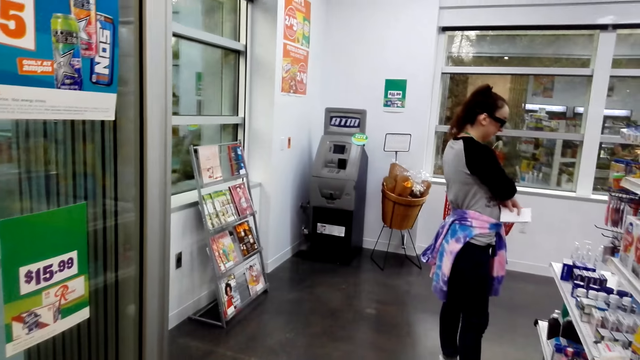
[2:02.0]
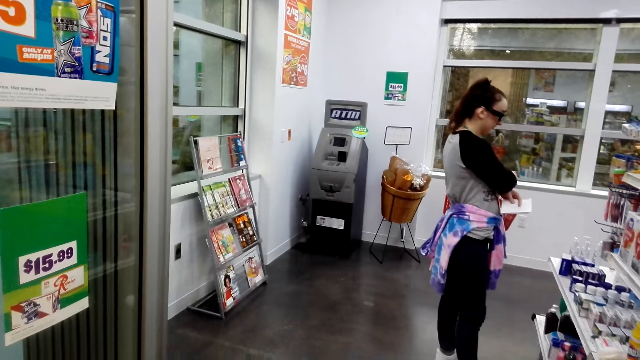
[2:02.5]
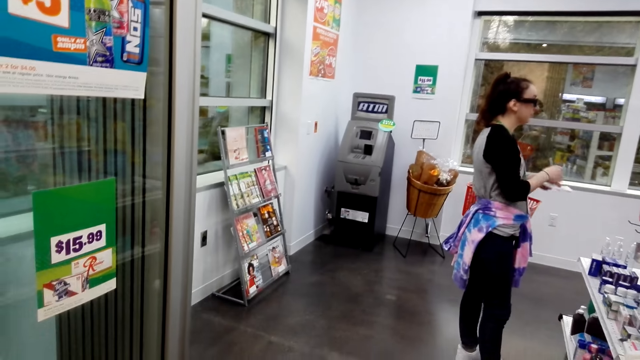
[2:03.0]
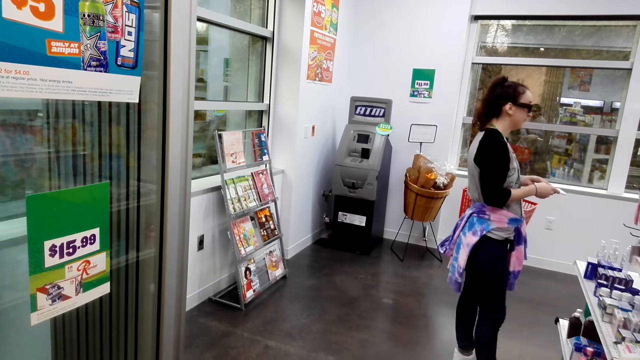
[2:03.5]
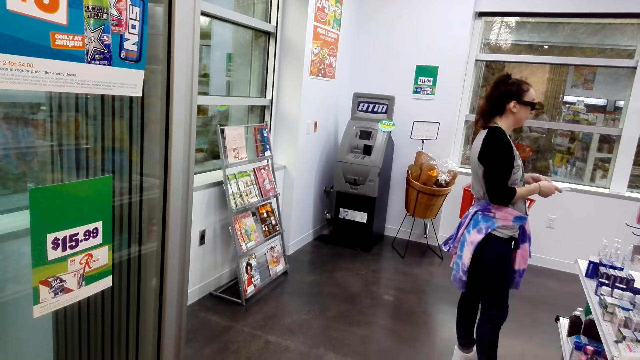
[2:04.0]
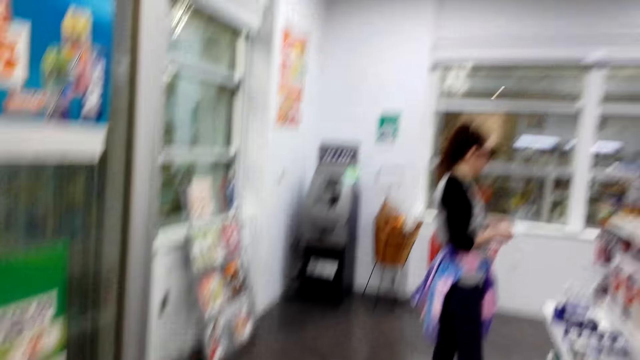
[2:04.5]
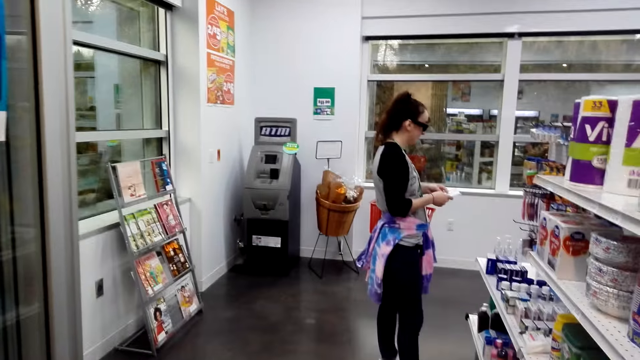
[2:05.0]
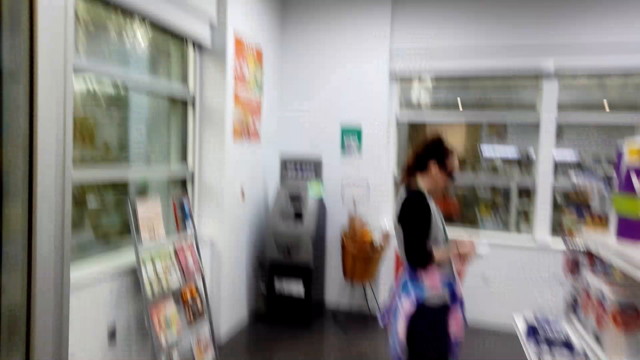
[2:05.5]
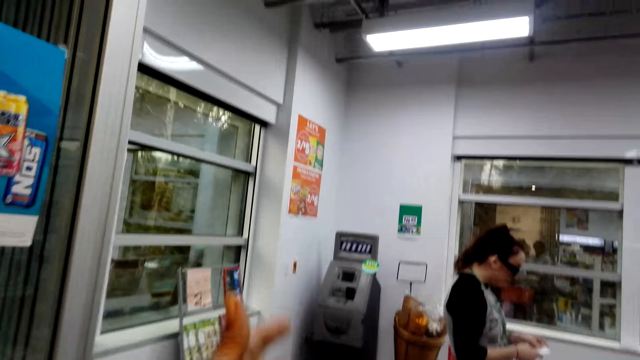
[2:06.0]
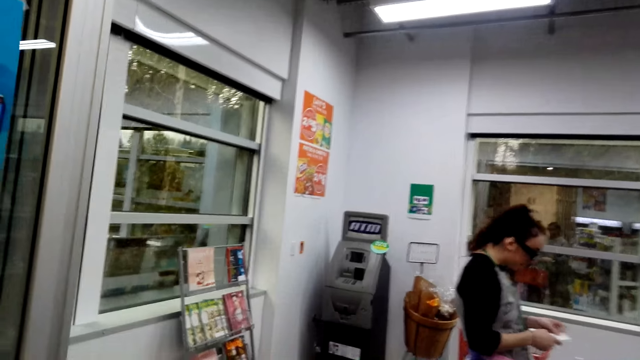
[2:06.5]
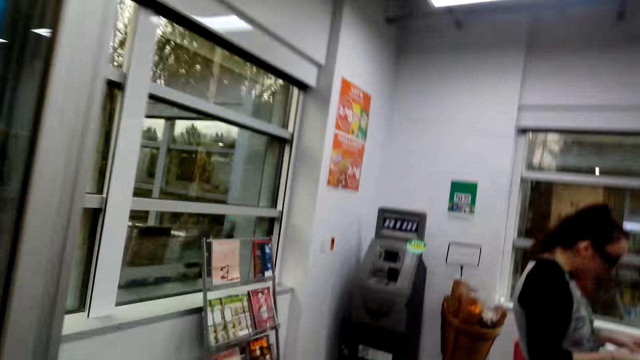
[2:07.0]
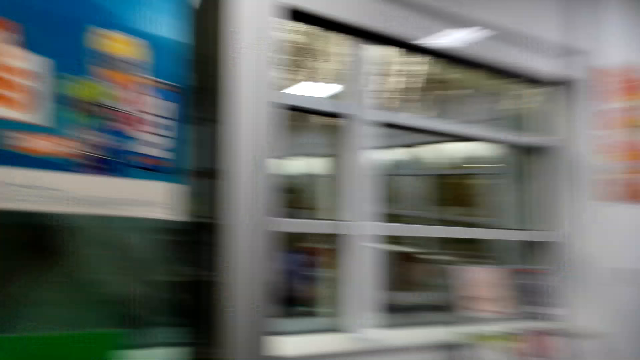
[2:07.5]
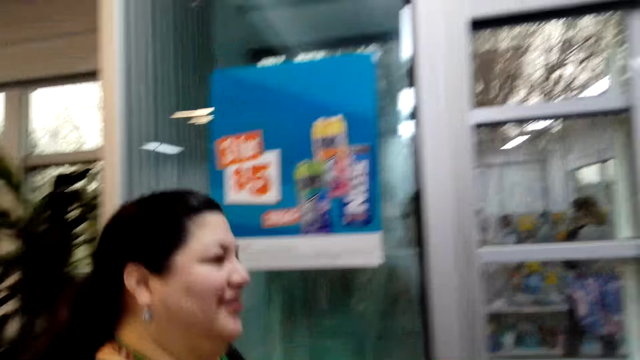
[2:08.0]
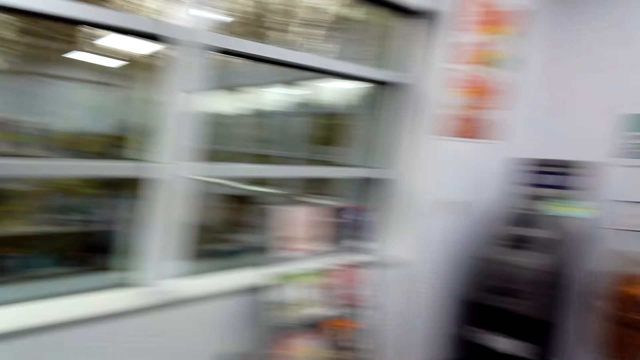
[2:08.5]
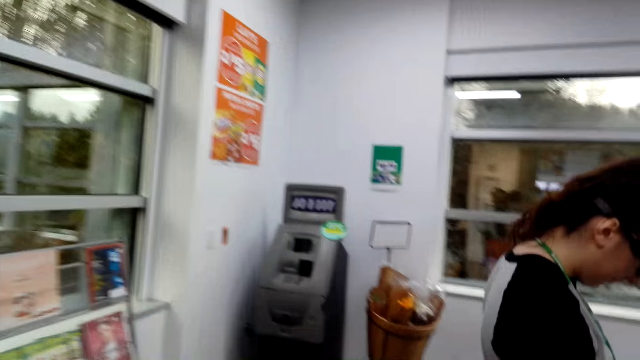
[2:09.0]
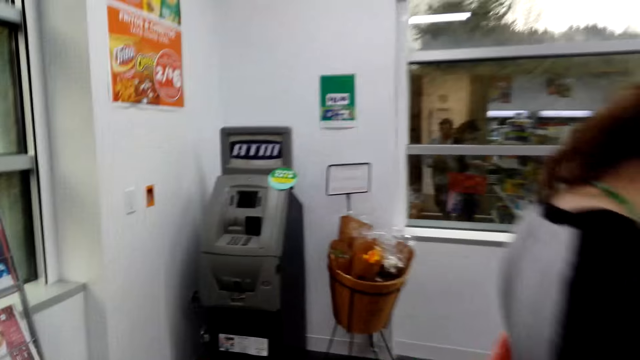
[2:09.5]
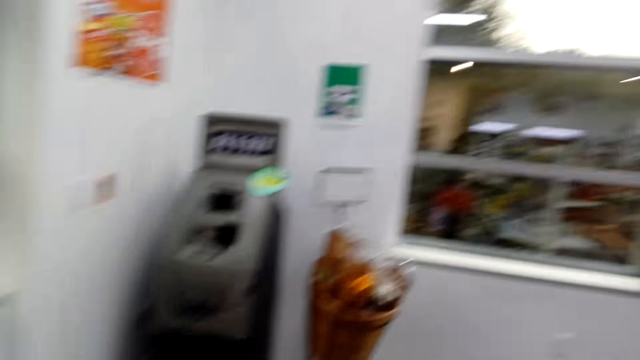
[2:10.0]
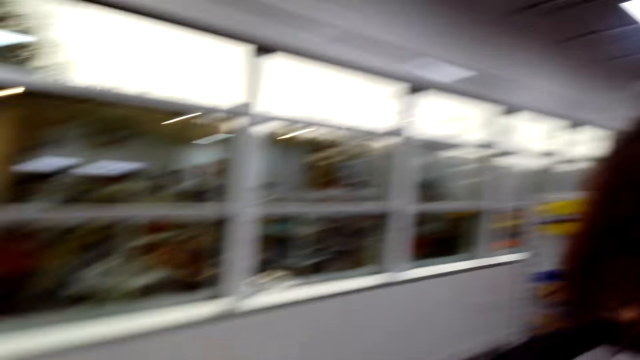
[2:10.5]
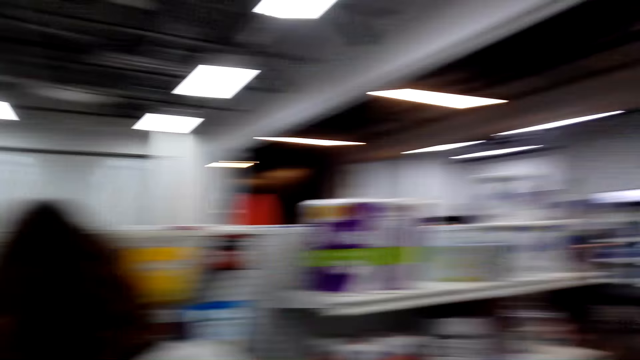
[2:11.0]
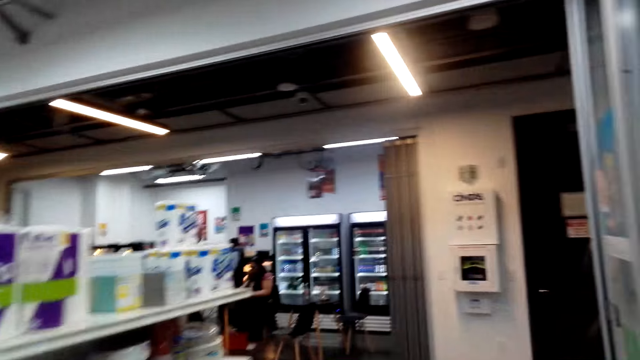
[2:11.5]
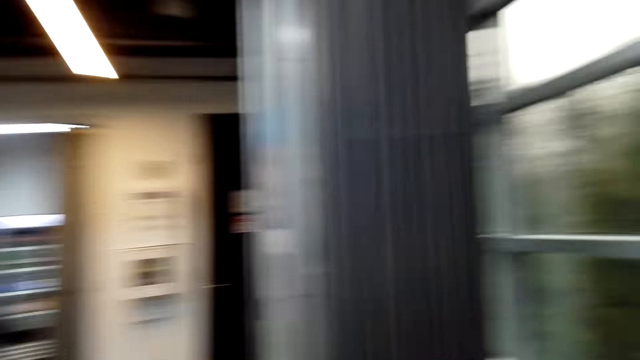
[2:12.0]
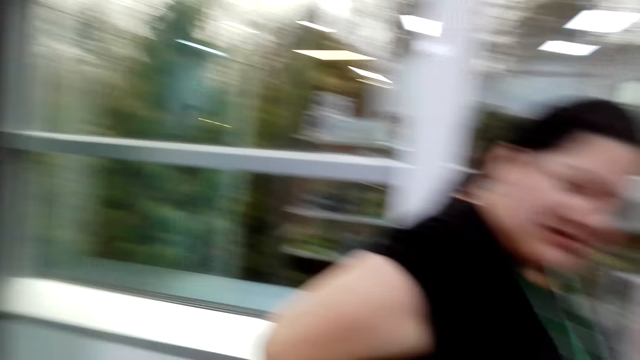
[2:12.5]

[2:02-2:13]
The camera wearer looks around. They walk around. They converse with a woman. They walk around. They look around.

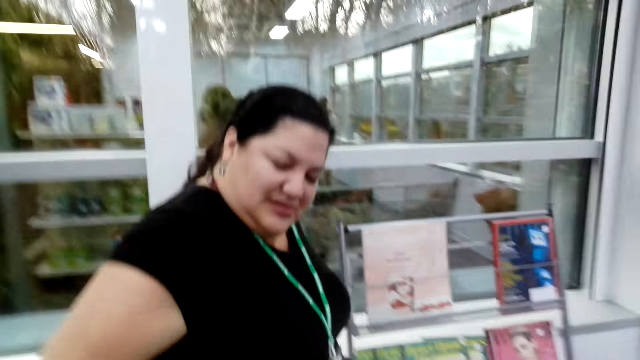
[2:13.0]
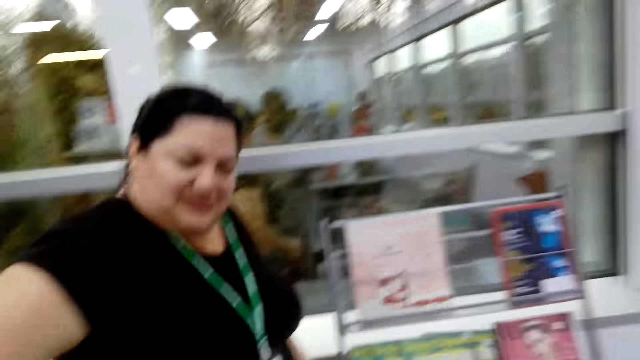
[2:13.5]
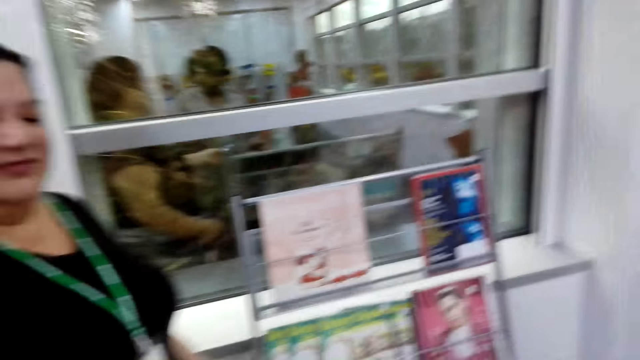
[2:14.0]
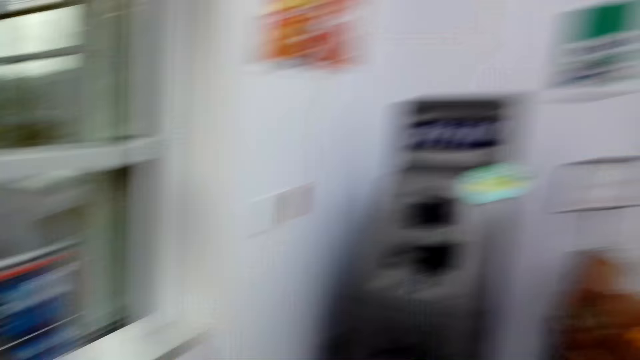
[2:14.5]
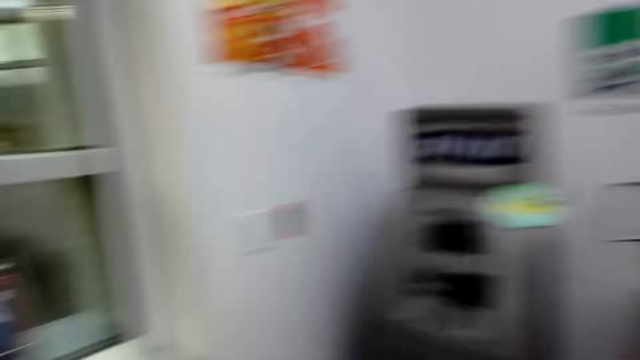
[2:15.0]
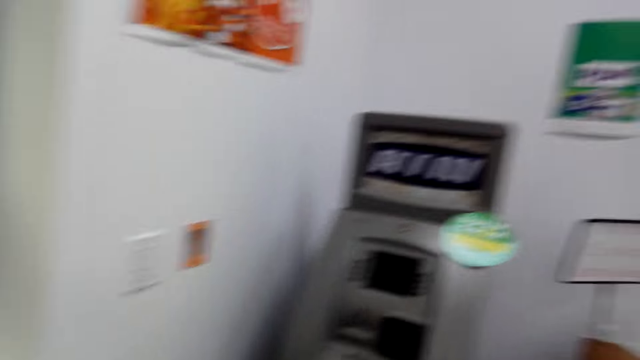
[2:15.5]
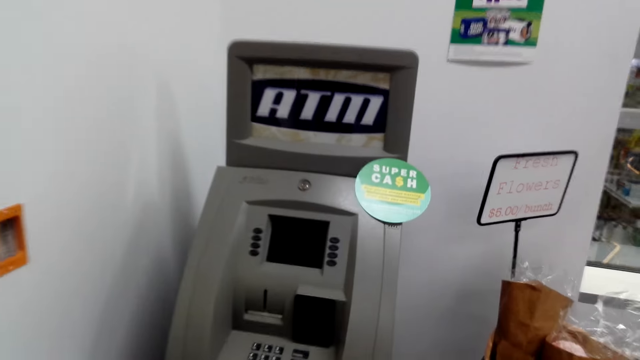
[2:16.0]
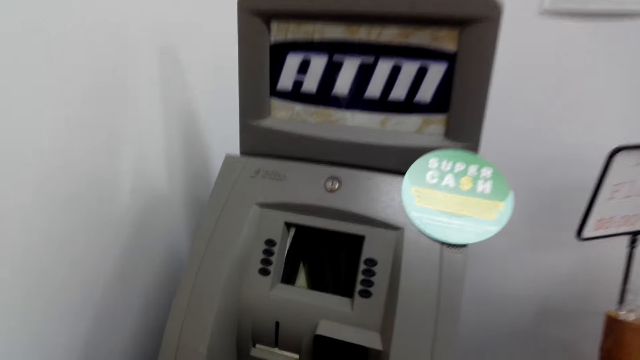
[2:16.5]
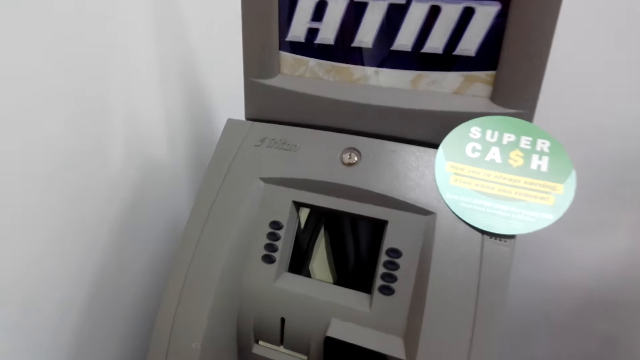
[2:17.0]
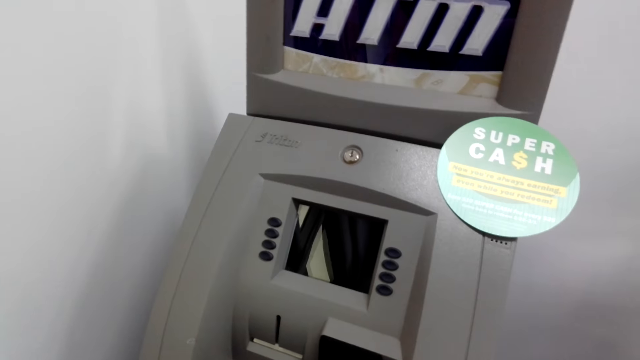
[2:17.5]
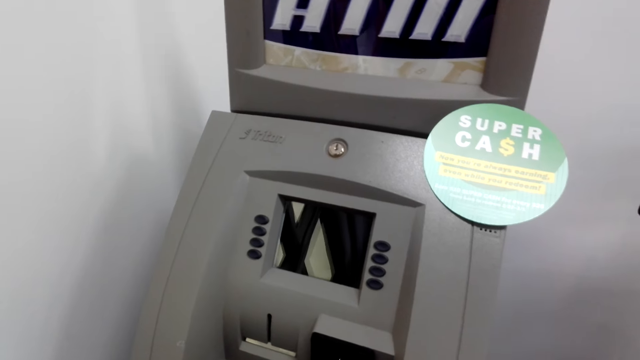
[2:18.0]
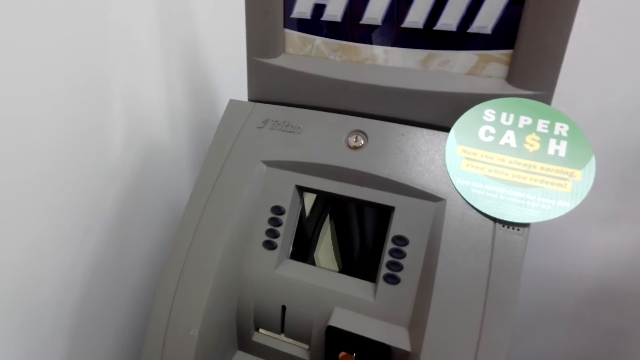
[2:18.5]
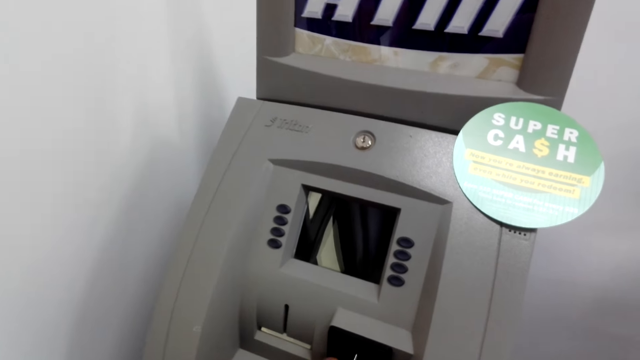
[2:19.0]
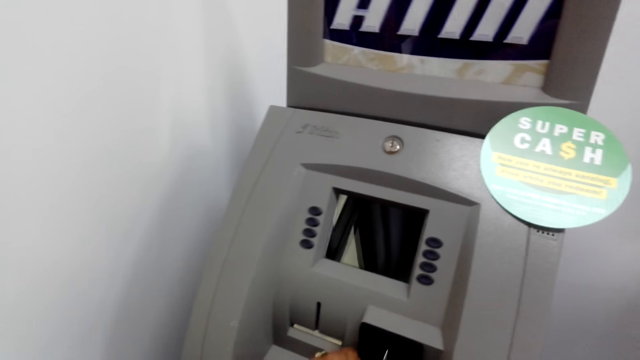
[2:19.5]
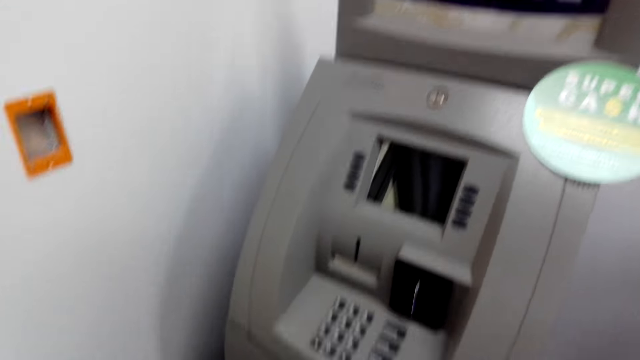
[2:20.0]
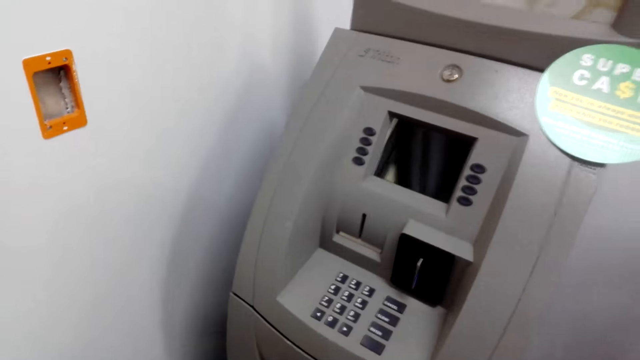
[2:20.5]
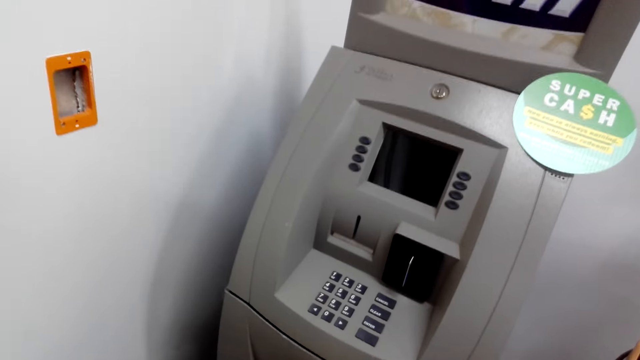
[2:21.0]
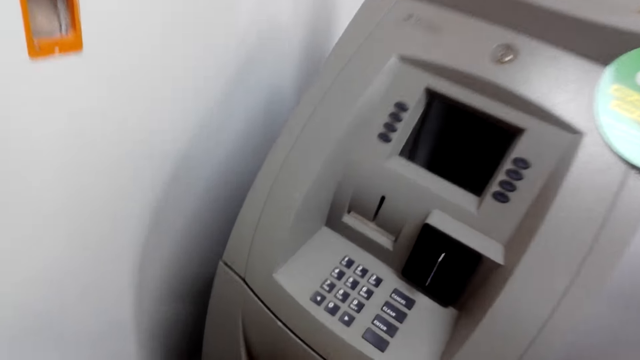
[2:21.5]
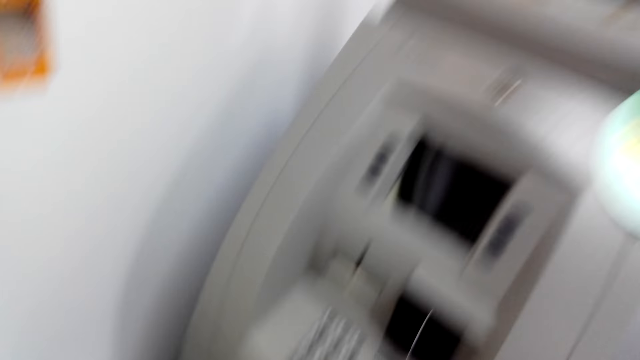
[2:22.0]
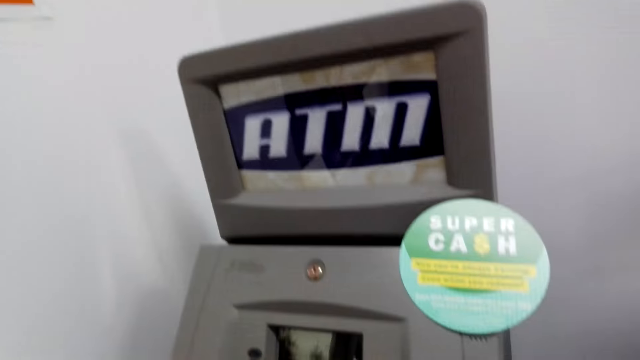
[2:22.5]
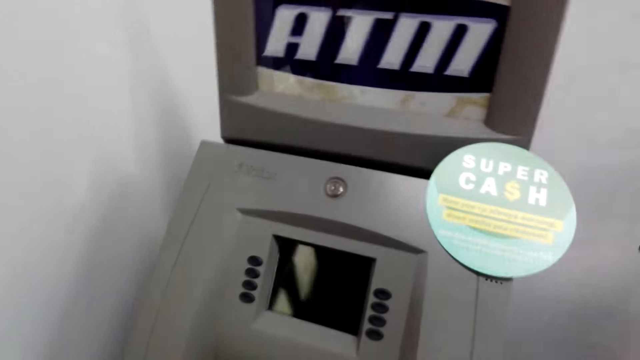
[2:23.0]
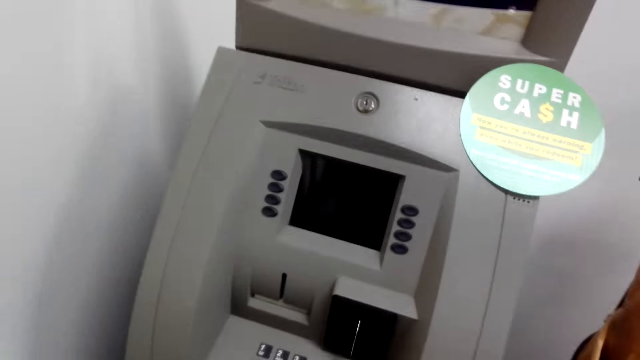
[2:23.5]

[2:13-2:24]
The camera wearer converses with a woman. They walk around. They operate an automated teller machine.
